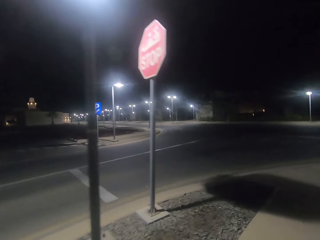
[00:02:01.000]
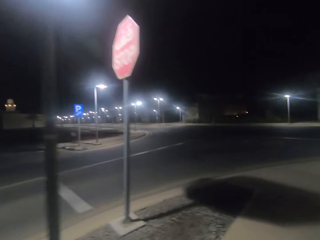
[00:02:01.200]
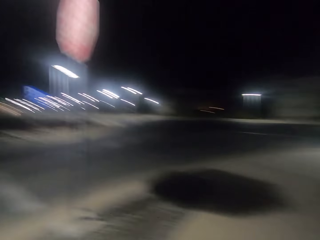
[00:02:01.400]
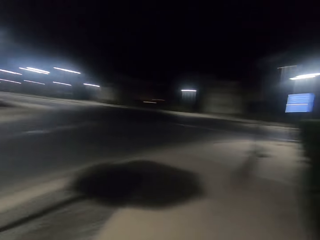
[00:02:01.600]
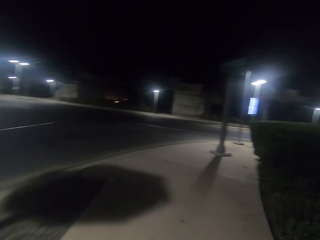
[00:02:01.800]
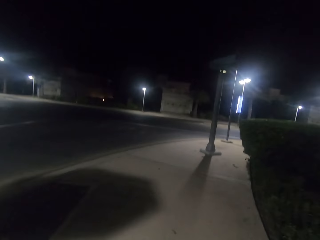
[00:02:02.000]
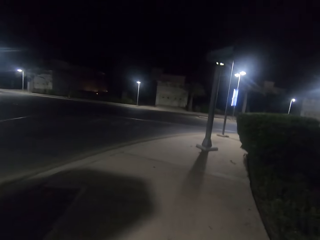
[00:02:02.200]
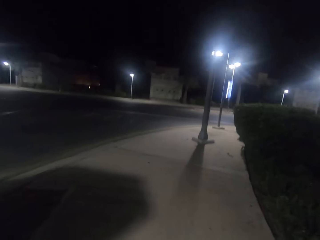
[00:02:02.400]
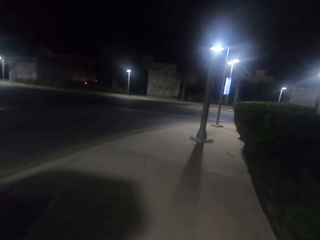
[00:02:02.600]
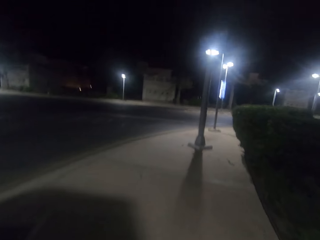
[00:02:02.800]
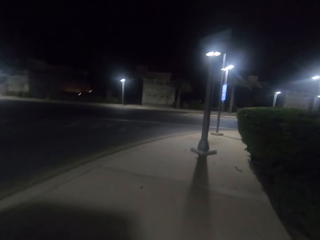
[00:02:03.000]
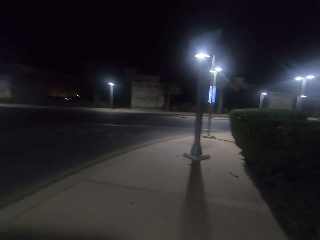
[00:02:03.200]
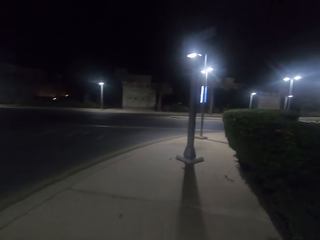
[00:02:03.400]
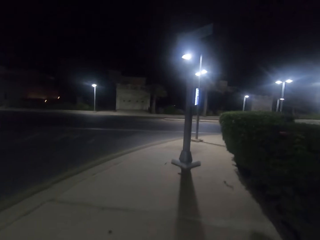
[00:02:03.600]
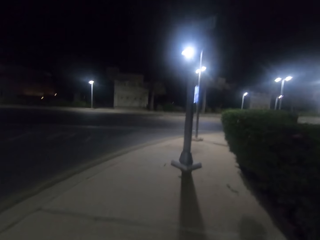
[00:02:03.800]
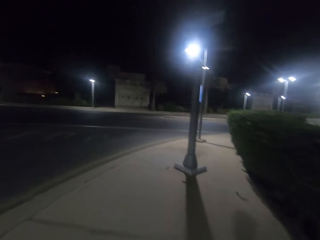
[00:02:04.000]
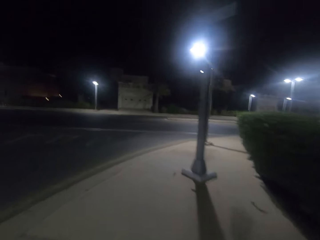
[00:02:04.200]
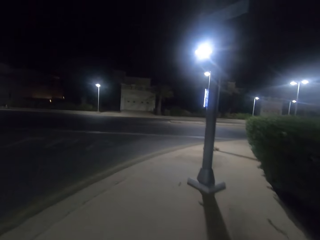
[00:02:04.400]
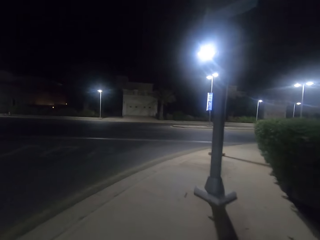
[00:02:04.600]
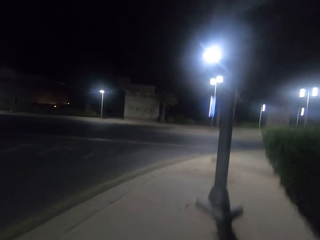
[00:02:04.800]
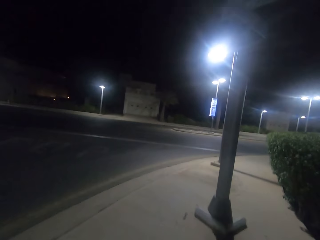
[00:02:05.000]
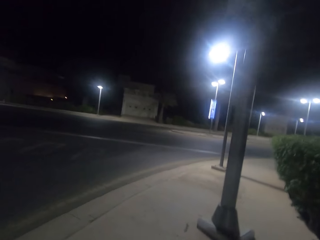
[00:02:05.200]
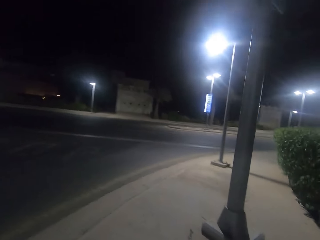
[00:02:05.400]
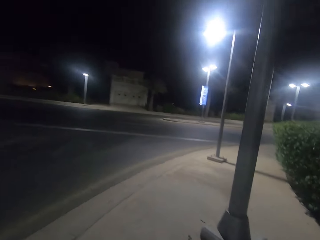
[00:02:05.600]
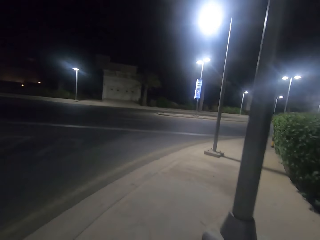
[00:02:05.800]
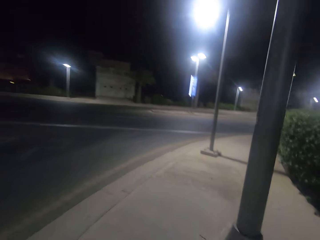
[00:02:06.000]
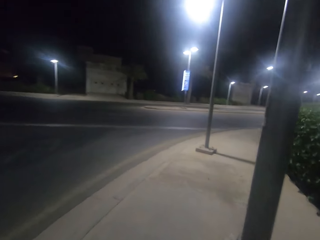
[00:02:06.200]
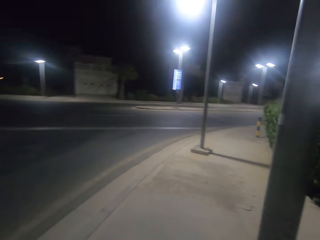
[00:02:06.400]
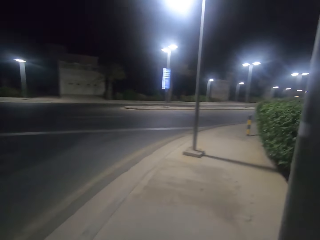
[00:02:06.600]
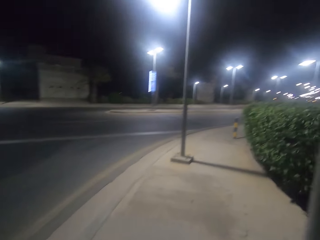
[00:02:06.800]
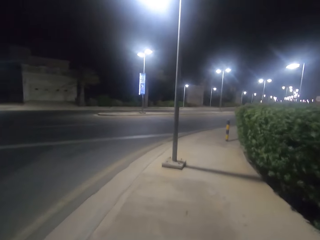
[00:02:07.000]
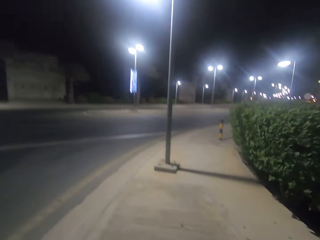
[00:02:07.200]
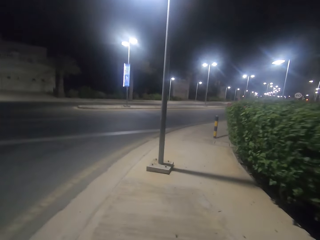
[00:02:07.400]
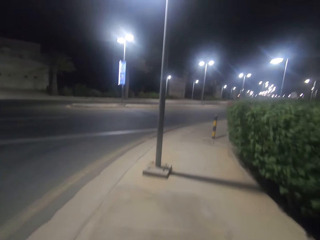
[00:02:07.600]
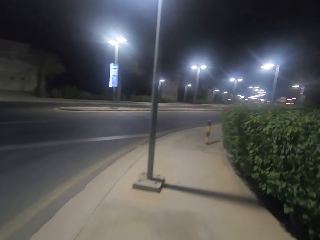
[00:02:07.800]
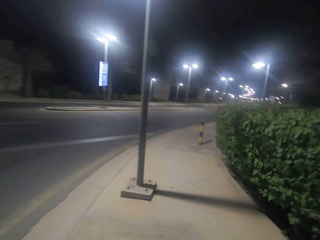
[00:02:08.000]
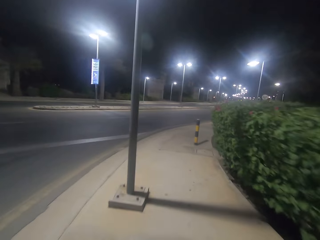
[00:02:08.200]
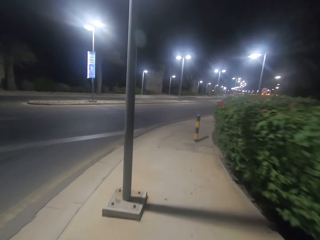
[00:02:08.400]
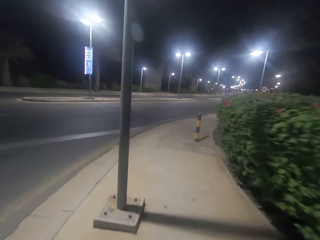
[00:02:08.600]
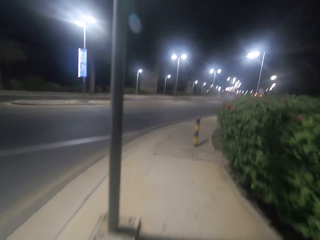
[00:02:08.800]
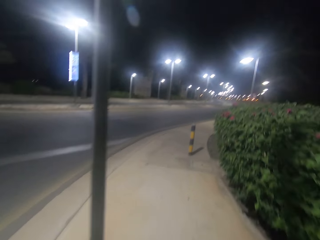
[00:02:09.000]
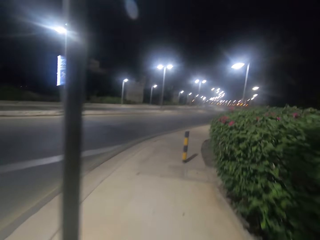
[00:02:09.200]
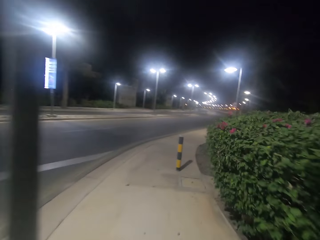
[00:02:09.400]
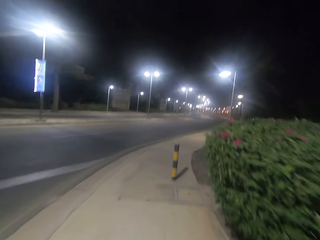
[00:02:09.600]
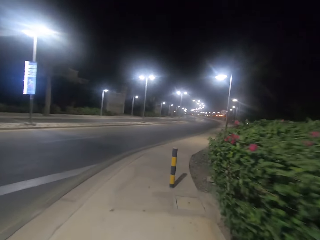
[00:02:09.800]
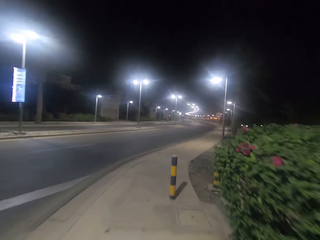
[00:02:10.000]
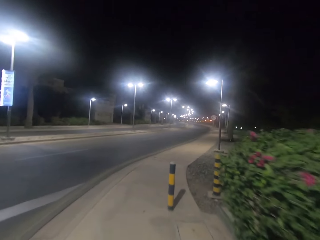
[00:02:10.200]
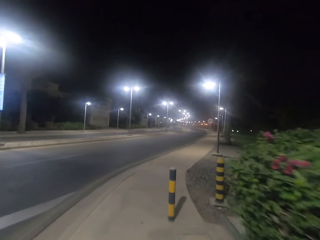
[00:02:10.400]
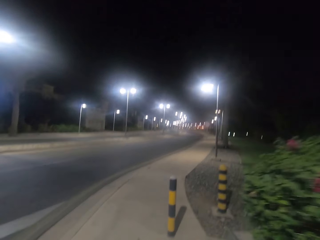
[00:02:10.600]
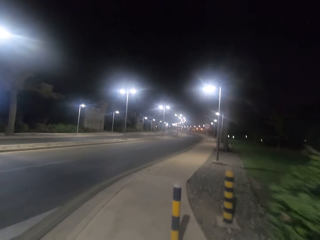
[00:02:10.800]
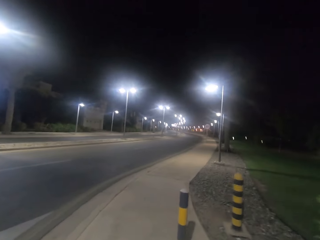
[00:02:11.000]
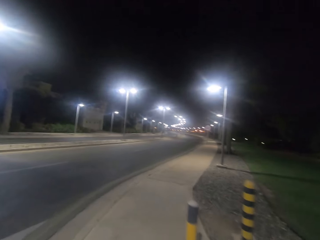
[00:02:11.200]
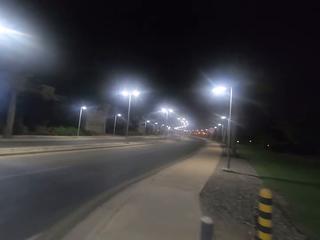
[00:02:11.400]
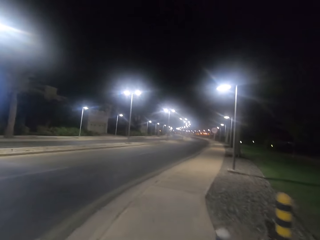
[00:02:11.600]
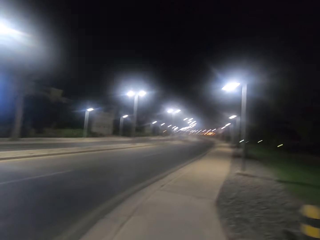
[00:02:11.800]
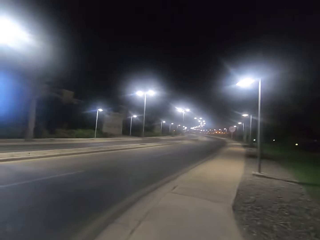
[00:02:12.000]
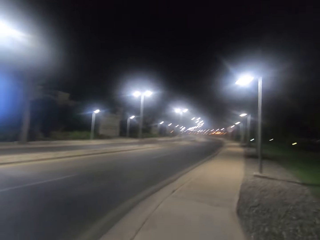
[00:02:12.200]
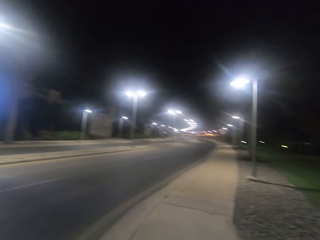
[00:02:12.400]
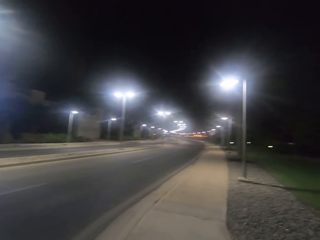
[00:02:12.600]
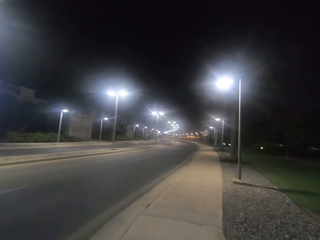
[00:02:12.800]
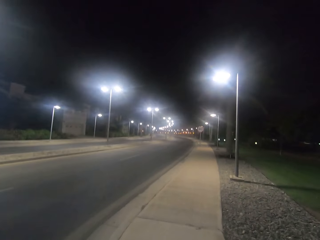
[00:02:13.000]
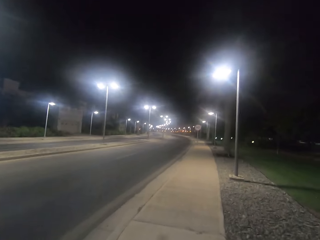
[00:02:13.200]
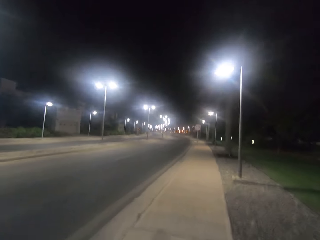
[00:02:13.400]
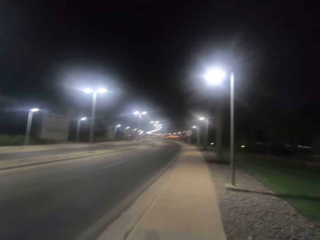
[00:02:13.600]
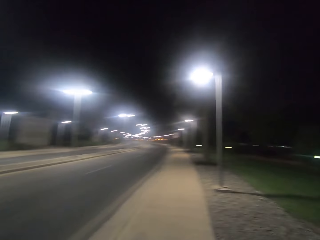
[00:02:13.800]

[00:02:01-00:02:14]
The camera wearer walks past a street light on the sidewalk. They walk past a road sign on the sidewalk. They walk past a street light on the sidewalk. They take another right turn. They walk past some road structure poles on the corner.

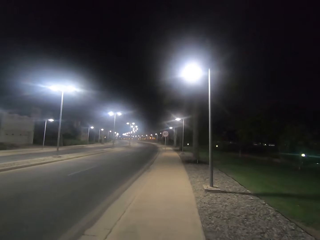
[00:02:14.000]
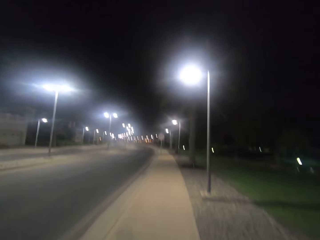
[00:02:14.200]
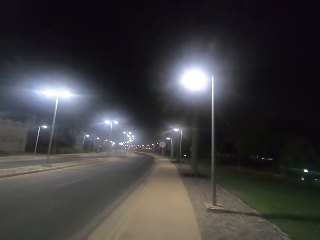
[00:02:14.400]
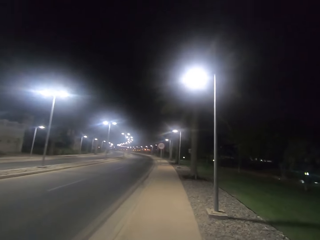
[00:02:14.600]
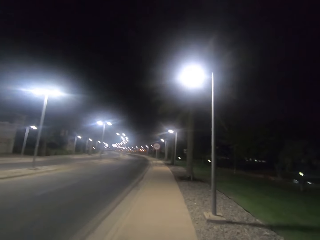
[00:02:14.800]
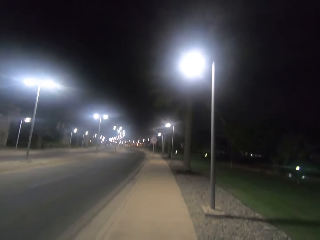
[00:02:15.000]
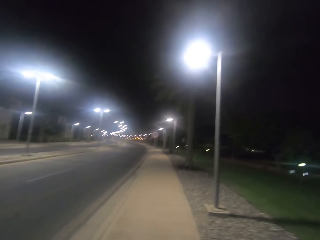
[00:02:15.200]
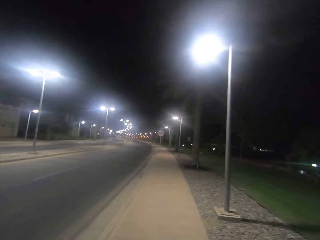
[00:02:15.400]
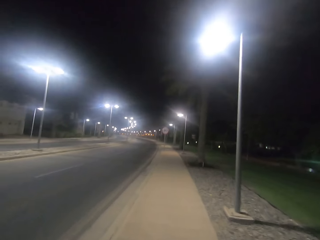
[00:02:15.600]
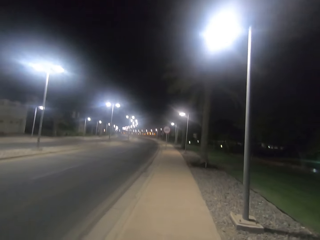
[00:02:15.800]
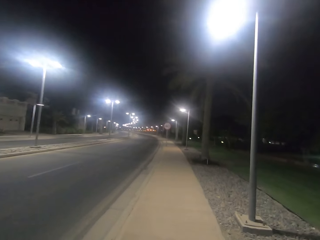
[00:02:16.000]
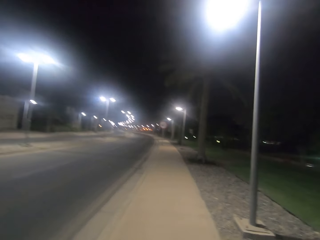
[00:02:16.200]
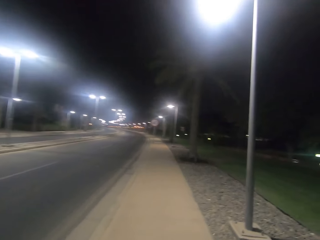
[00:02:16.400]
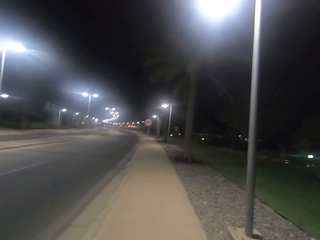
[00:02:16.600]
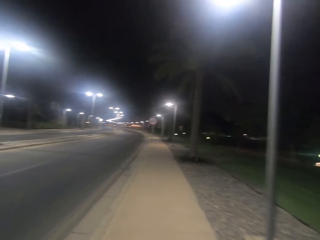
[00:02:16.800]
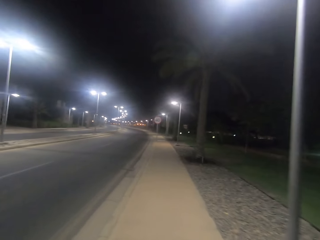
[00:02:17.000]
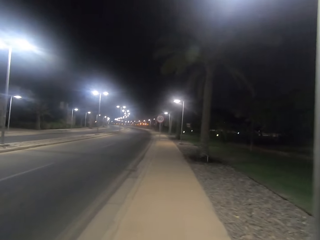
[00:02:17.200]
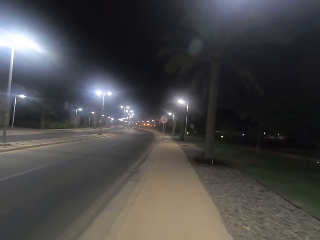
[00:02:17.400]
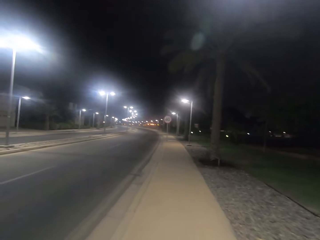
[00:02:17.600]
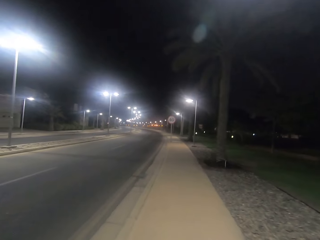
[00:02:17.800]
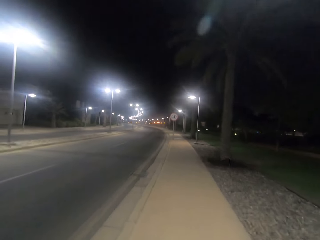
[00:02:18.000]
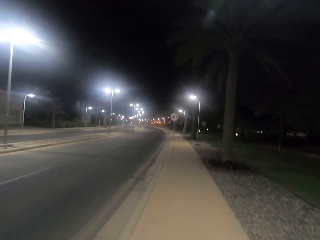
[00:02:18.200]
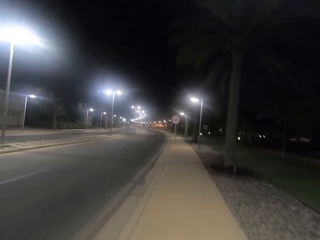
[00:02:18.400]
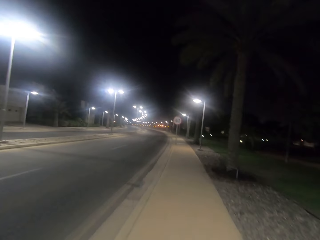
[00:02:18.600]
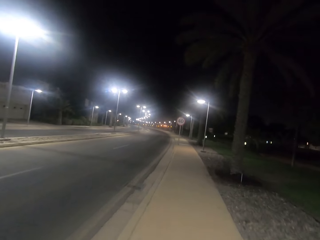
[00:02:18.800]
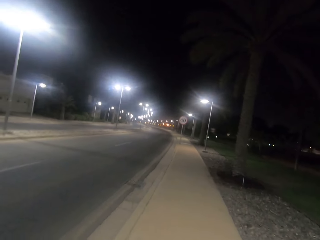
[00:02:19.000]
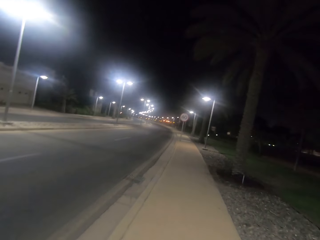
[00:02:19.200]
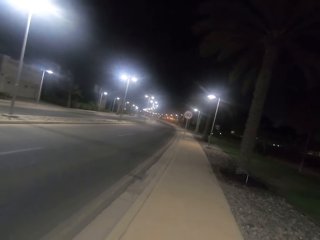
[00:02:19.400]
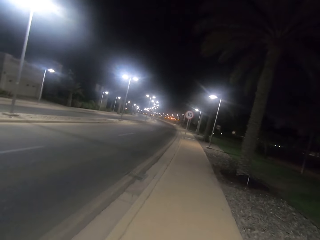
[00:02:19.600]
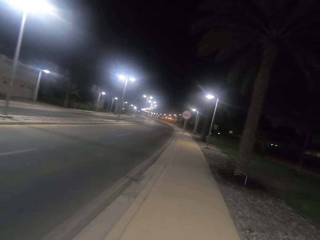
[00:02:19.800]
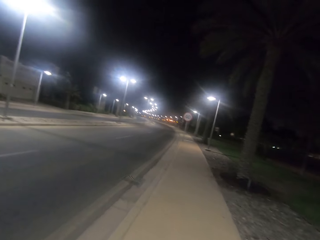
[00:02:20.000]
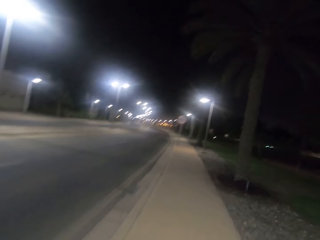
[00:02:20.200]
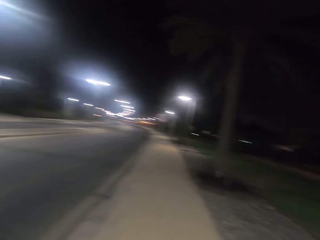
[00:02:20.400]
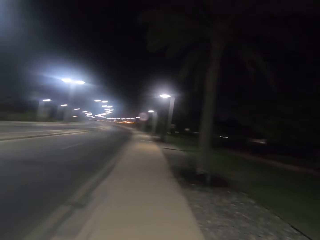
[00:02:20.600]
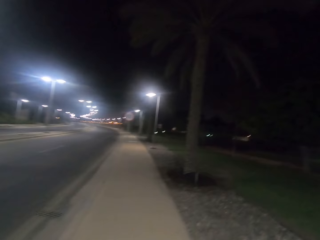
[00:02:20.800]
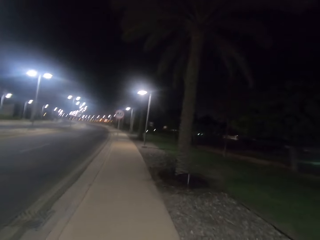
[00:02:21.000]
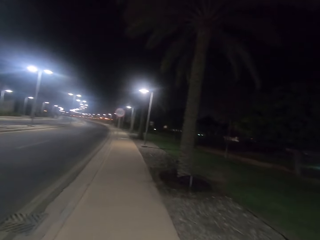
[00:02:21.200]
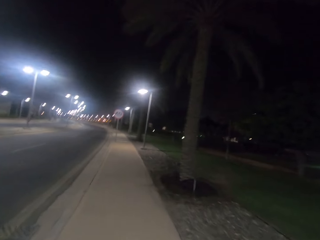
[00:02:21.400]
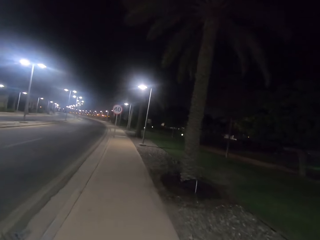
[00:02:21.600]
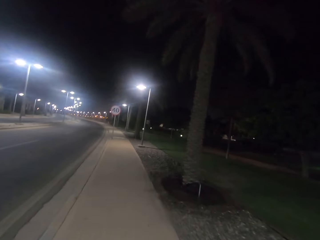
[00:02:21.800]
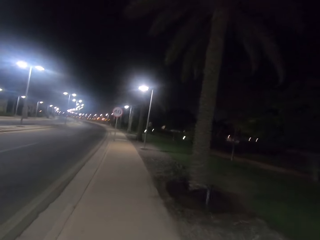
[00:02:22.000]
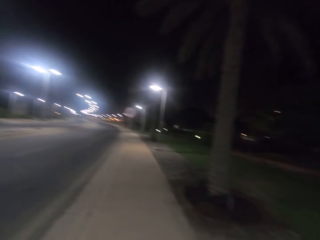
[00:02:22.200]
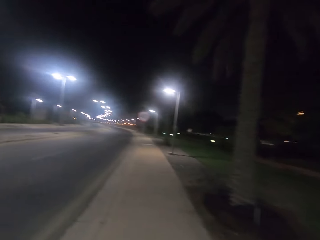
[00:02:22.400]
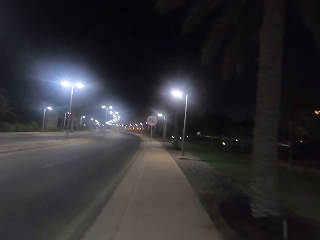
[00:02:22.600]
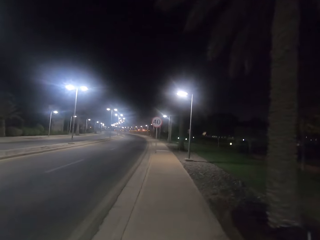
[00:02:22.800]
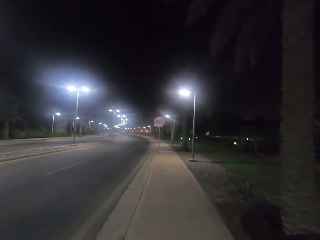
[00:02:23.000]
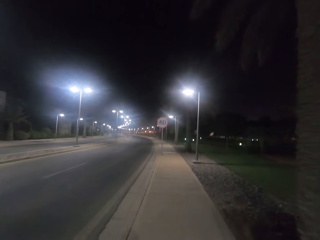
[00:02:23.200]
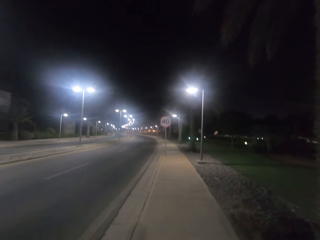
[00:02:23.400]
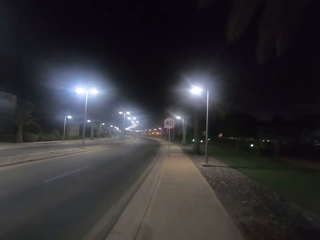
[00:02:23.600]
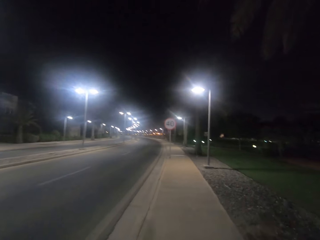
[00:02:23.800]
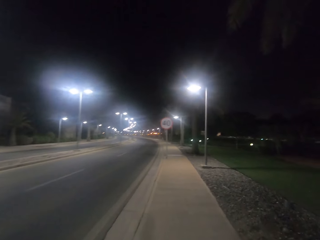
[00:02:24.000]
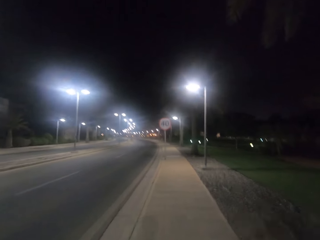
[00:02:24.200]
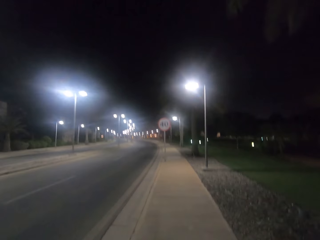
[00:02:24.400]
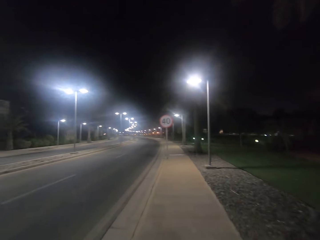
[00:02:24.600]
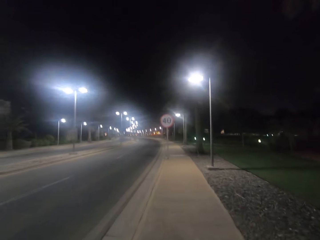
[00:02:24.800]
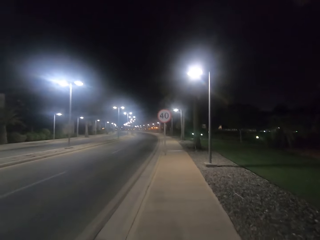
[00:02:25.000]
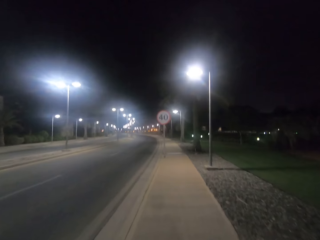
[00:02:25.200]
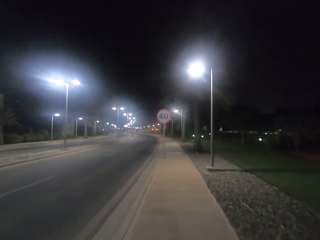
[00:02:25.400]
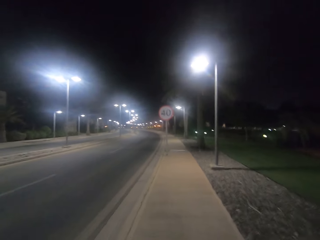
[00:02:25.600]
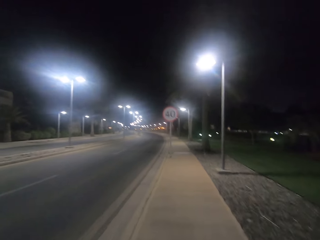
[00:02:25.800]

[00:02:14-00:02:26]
The camera wearer walks on the sidewalk. They walk past a street light on the sidewalk. They walk past a tree on the sidewalk.
